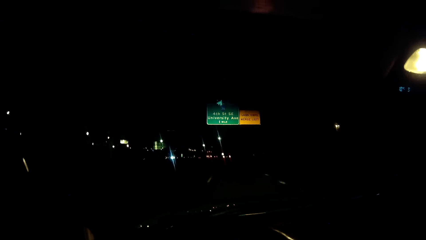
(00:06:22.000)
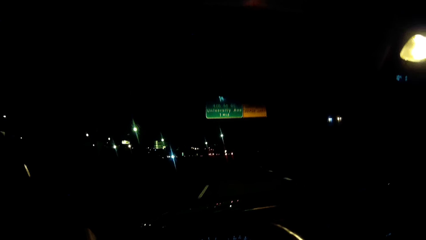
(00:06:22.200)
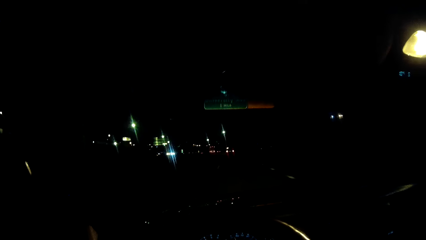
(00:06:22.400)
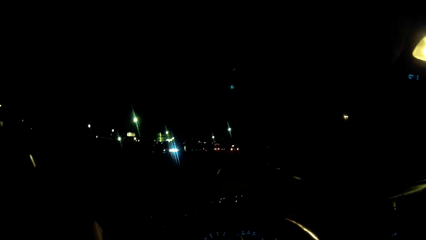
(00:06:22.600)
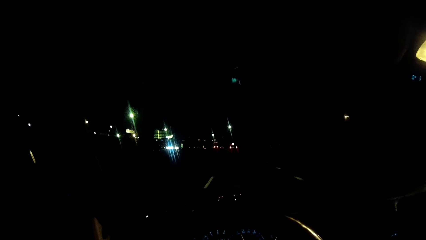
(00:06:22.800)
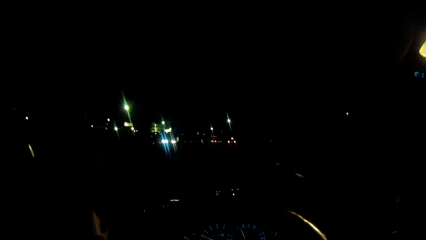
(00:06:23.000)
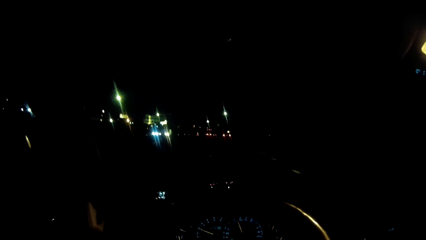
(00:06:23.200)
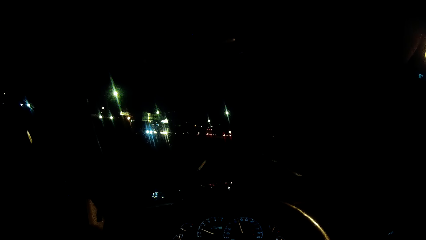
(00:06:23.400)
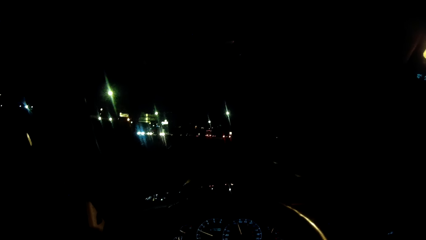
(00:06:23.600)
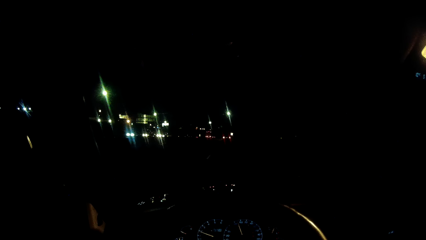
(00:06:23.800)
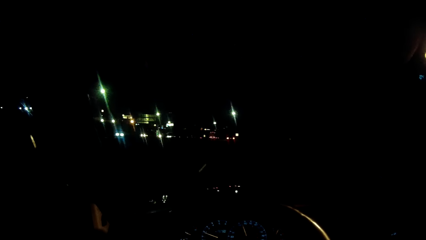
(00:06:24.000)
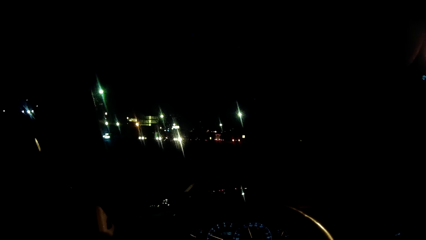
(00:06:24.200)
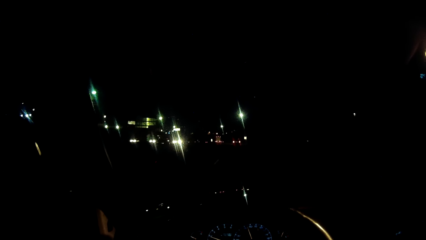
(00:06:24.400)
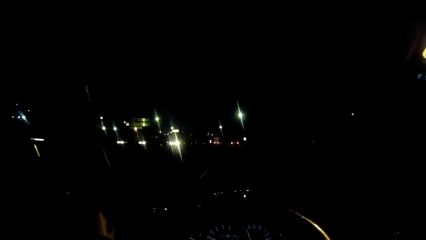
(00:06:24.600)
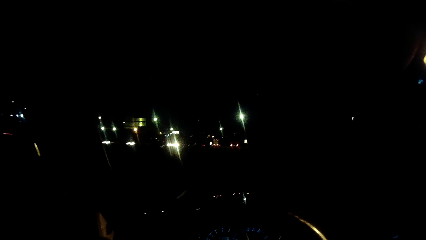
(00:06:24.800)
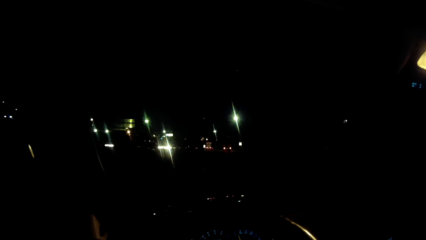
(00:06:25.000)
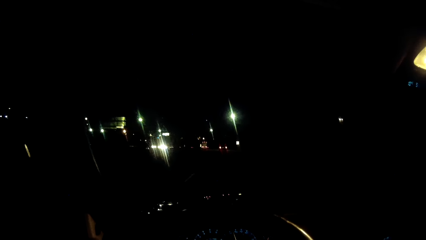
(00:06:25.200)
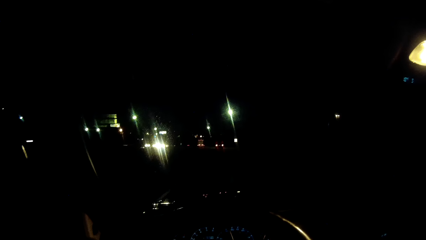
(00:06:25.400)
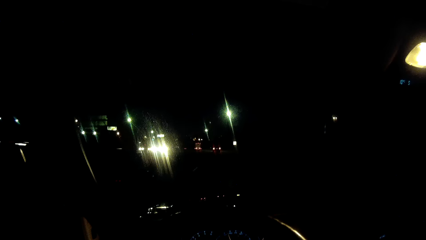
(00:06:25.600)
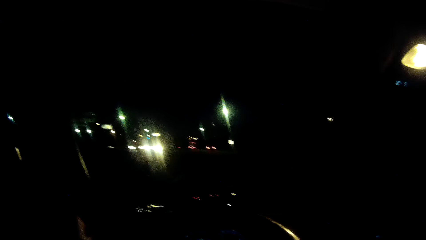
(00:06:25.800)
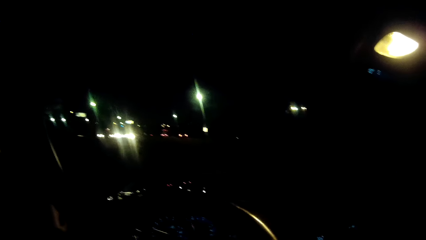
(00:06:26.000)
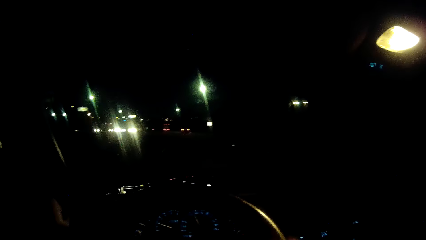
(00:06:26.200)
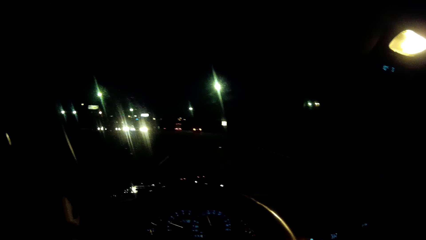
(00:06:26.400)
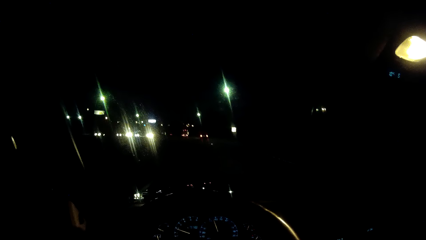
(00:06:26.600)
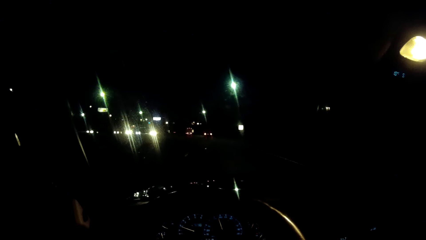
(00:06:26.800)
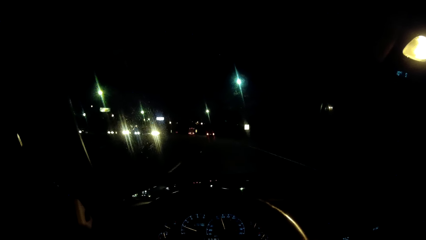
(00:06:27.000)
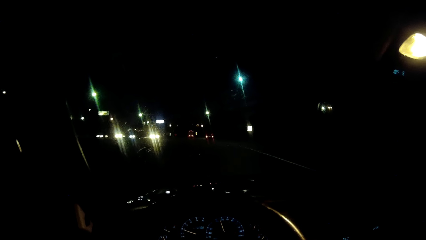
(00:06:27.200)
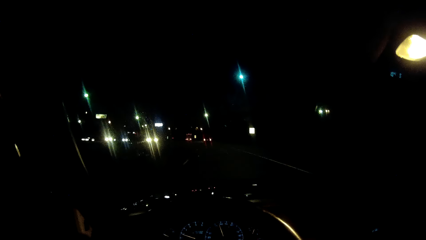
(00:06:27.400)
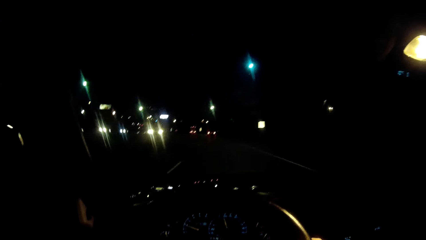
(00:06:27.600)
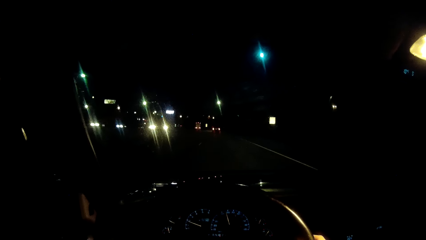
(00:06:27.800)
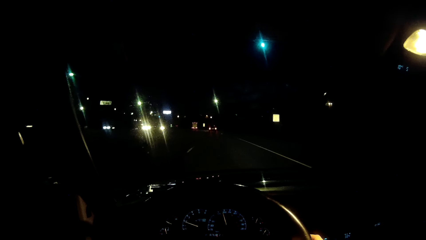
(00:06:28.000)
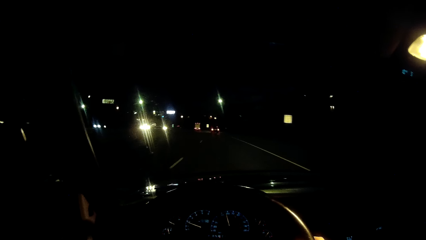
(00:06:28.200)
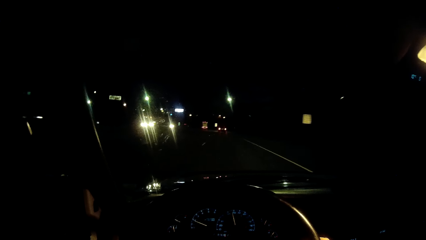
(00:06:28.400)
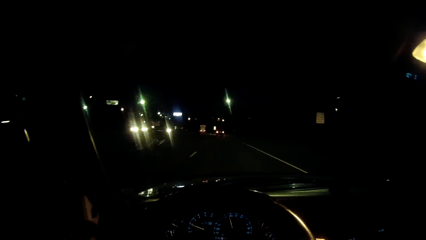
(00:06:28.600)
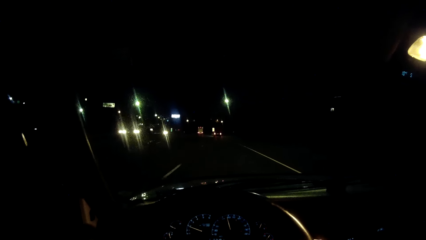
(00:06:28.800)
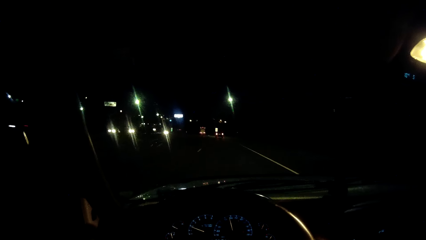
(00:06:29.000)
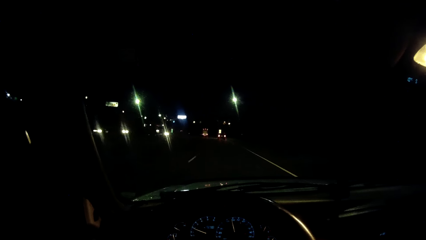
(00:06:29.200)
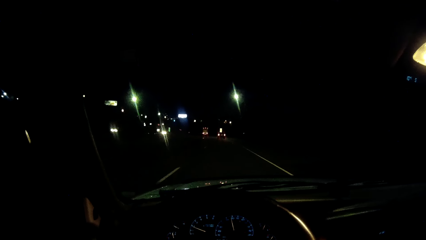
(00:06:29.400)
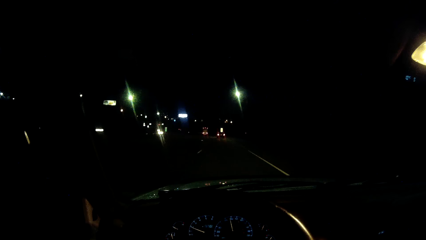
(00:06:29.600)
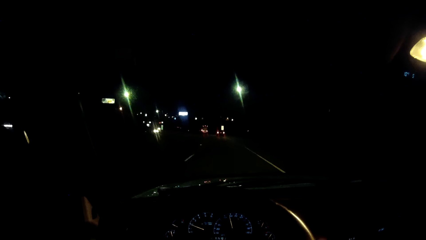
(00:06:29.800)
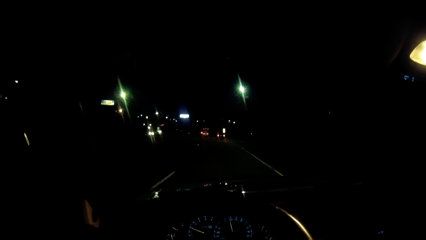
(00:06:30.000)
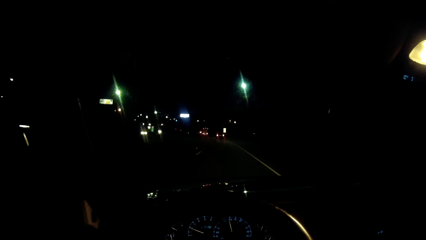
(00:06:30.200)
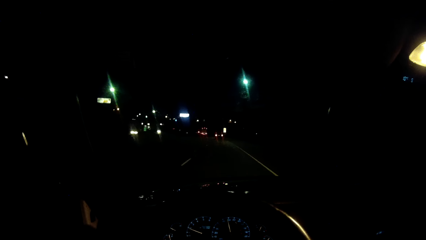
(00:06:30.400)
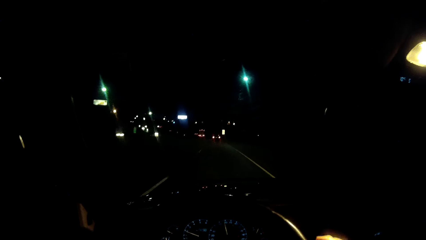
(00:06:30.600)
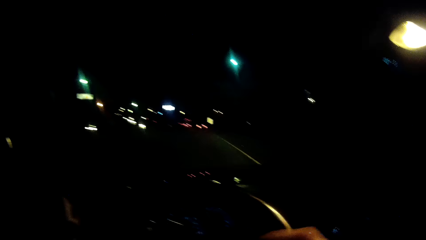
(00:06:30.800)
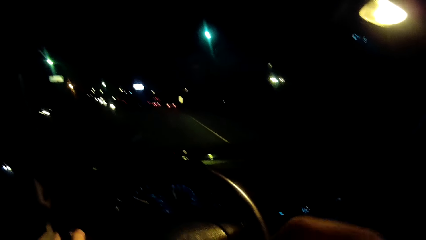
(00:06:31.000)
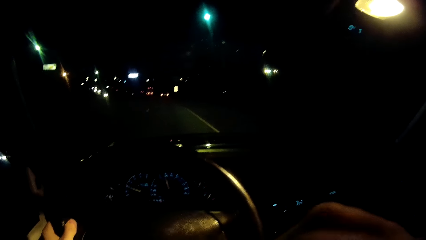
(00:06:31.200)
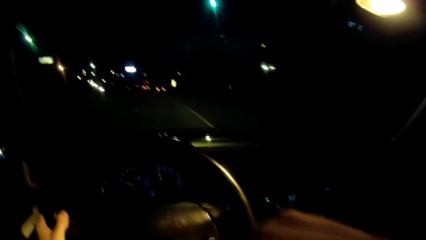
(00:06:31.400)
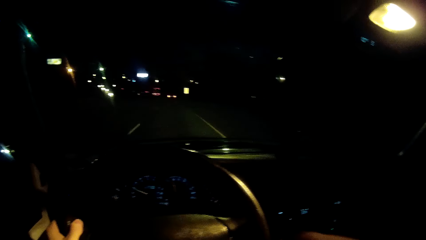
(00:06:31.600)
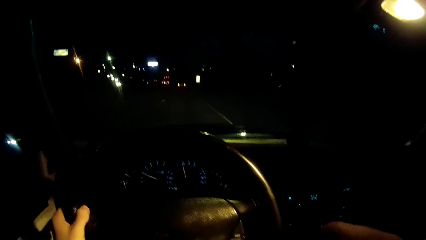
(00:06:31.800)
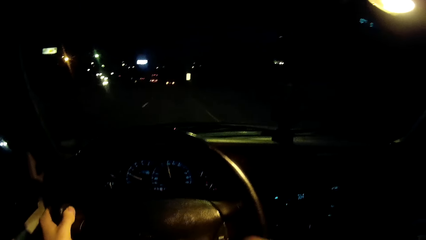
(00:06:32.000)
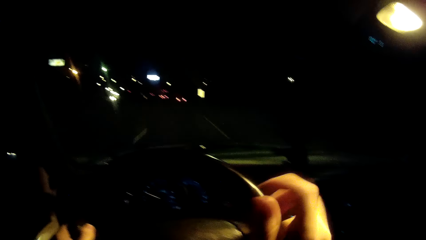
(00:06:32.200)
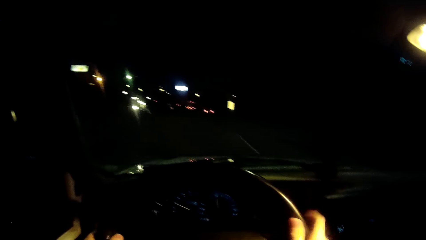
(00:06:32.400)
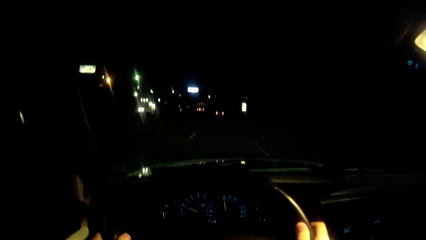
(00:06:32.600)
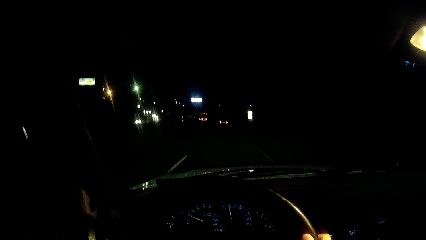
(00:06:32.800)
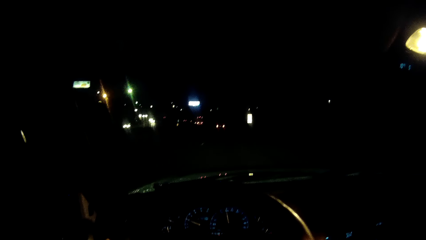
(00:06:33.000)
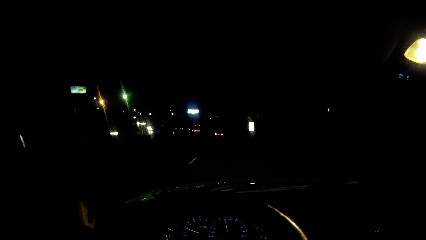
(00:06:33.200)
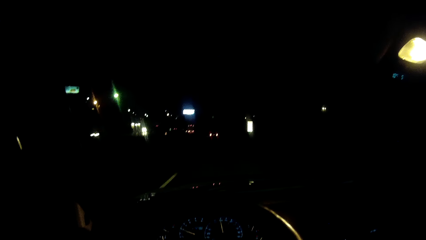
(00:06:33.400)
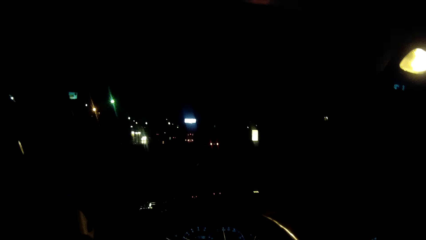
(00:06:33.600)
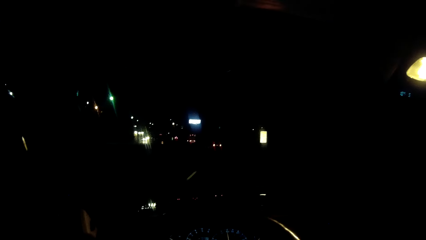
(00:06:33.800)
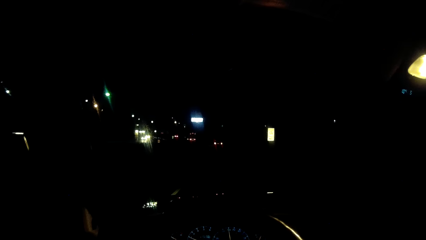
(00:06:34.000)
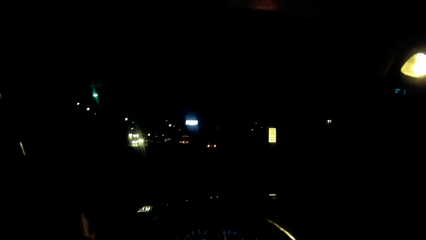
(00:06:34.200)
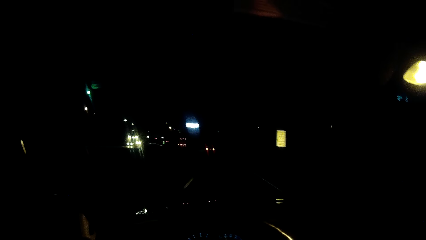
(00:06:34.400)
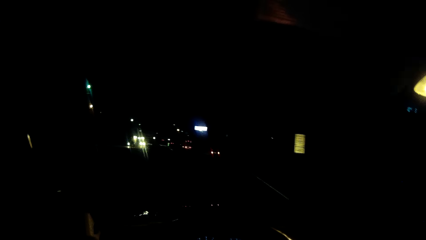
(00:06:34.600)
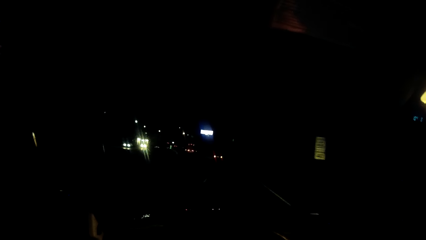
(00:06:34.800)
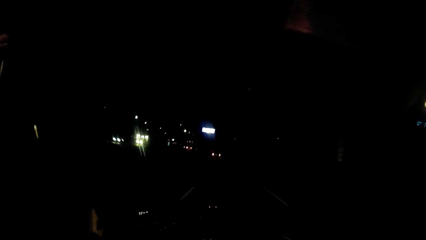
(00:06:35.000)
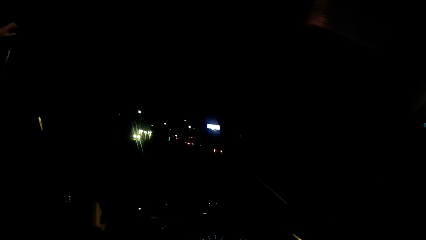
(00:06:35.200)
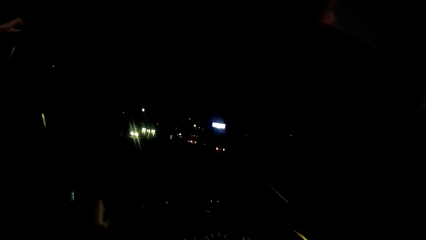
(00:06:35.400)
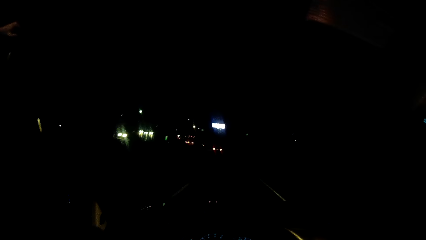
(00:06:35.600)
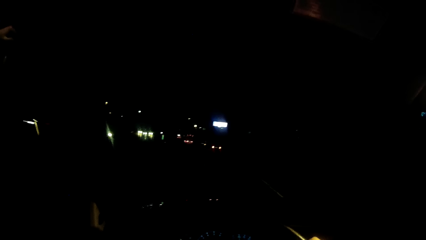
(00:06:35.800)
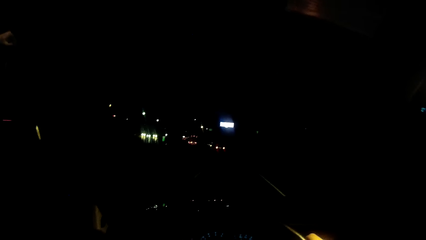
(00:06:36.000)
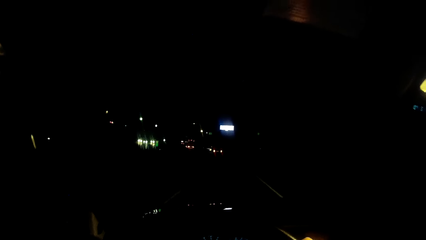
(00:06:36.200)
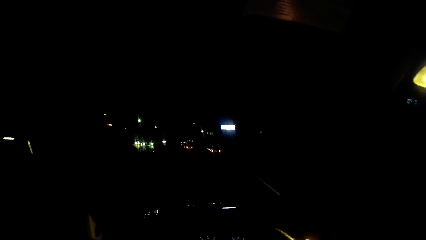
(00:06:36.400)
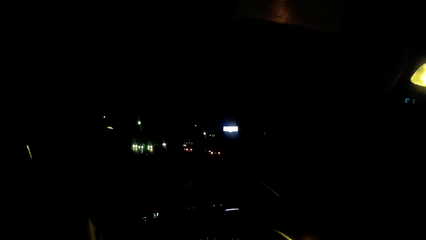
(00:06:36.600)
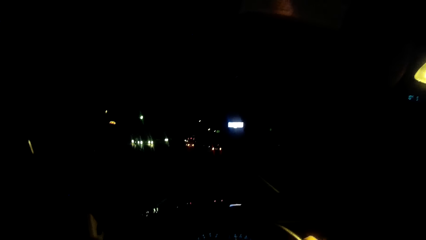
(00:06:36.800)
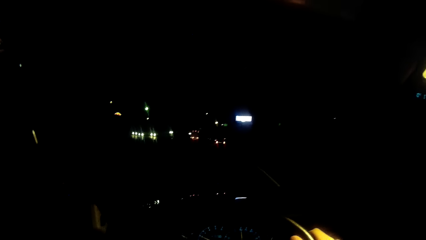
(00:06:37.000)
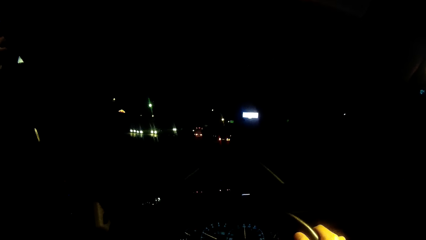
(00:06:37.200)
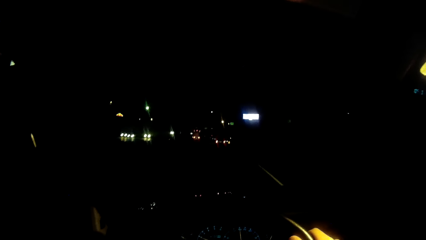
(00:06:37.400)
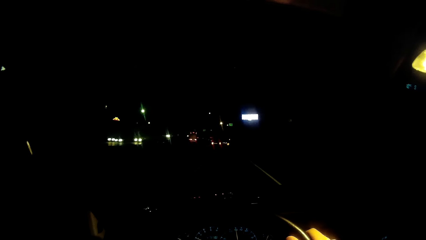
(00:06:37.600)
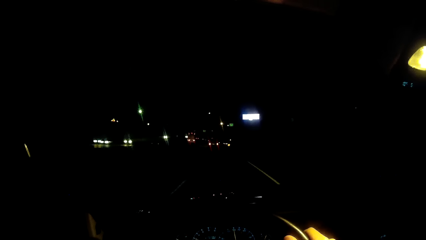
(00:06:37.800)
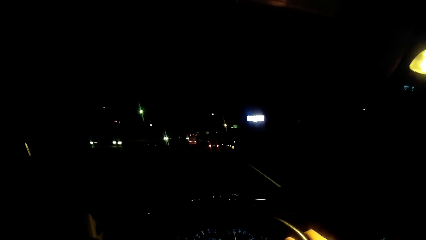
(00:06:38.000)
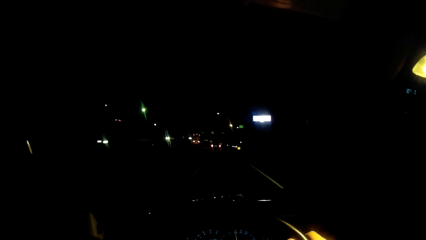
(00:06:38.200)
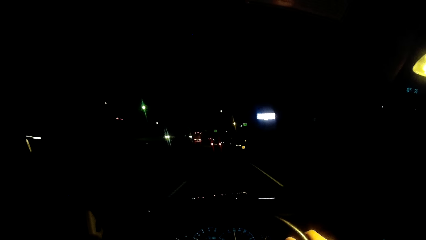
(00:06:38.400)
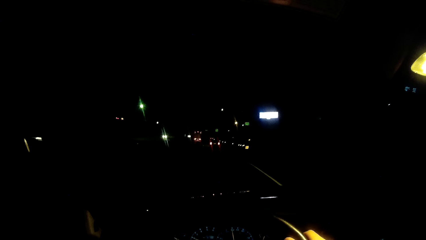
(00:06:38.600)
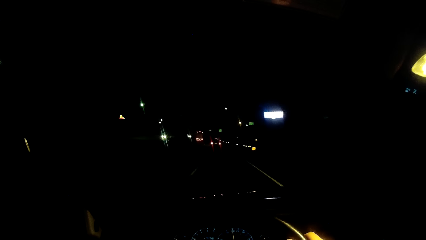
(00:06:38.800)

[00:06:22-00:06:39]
The camera wearer scratches his face with his right hand. He moves the right hand. He holds the steering wheel with the right hand. He drives a car.
